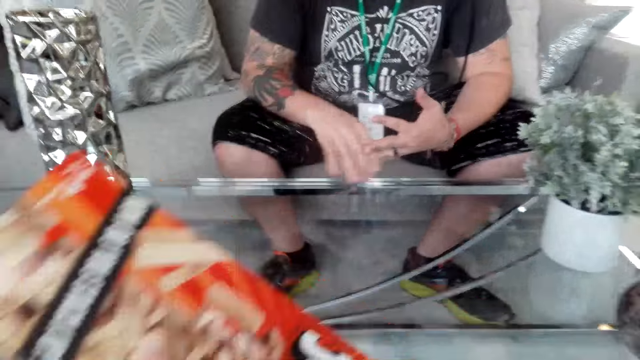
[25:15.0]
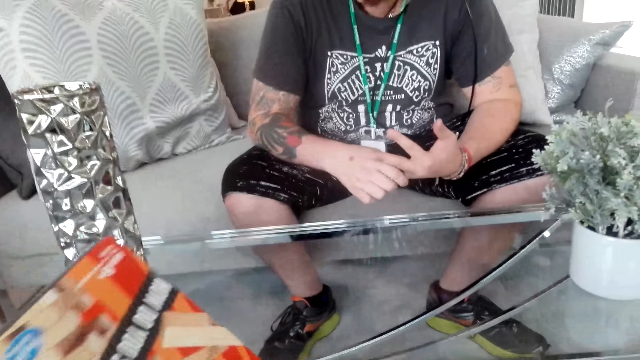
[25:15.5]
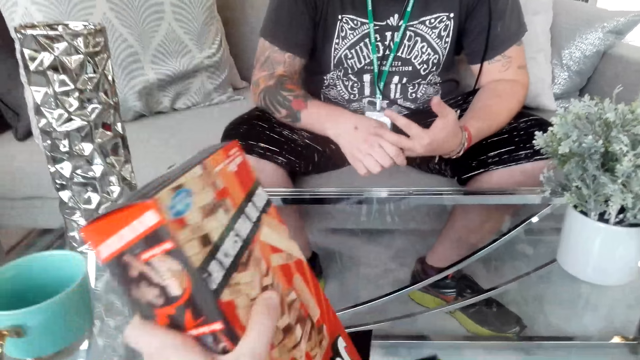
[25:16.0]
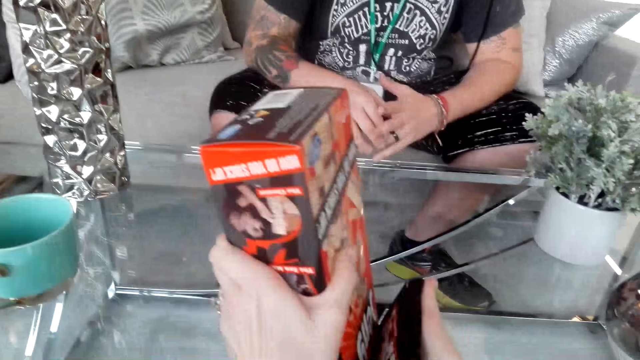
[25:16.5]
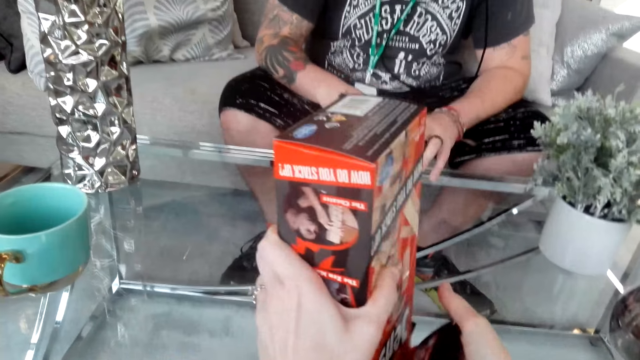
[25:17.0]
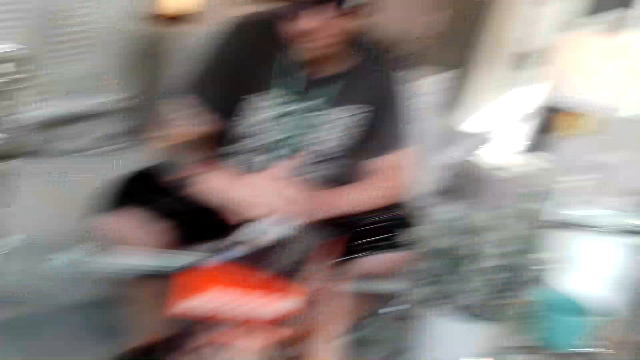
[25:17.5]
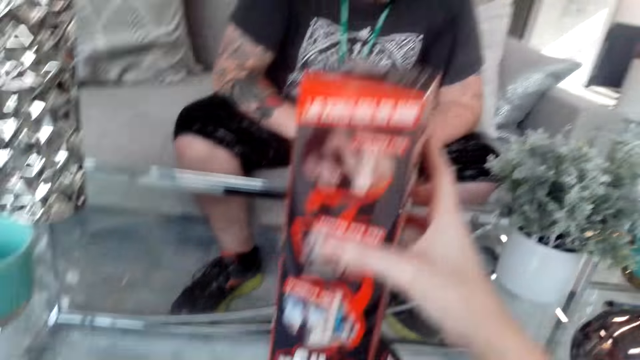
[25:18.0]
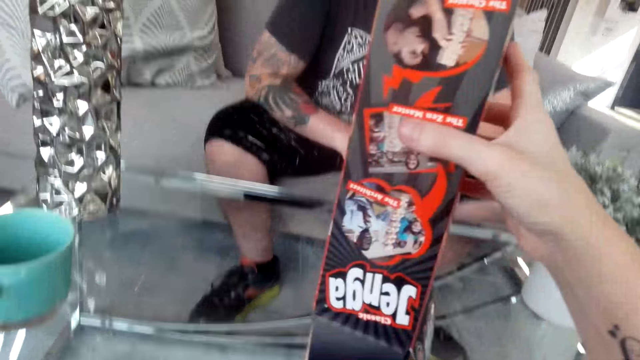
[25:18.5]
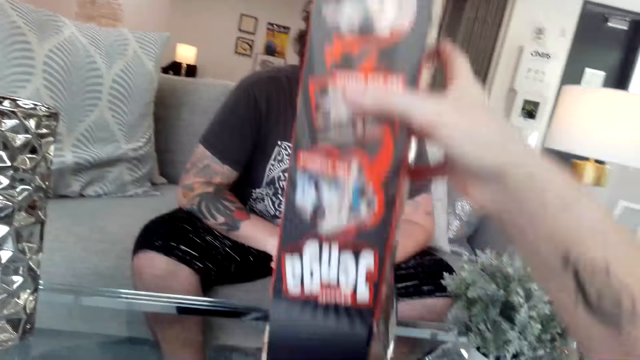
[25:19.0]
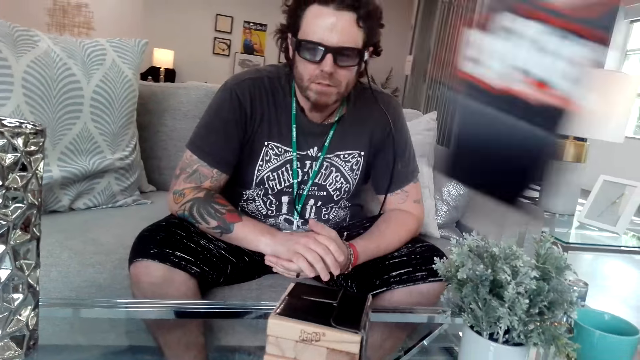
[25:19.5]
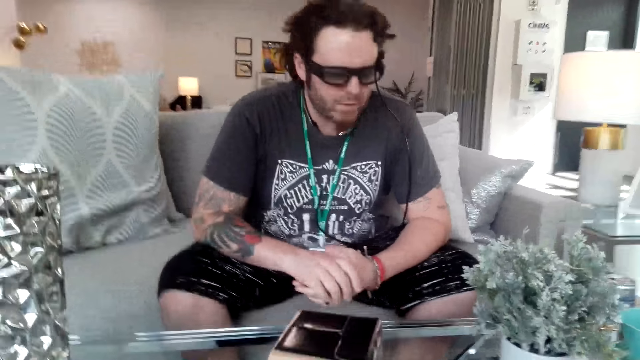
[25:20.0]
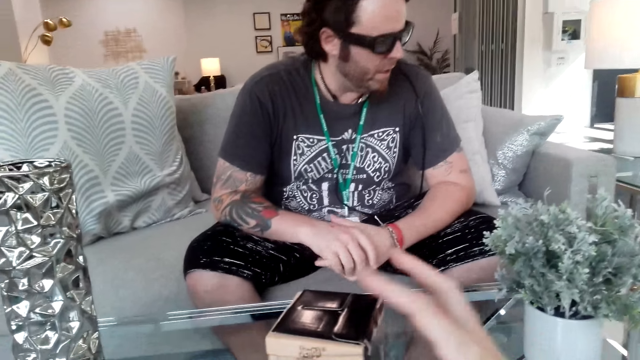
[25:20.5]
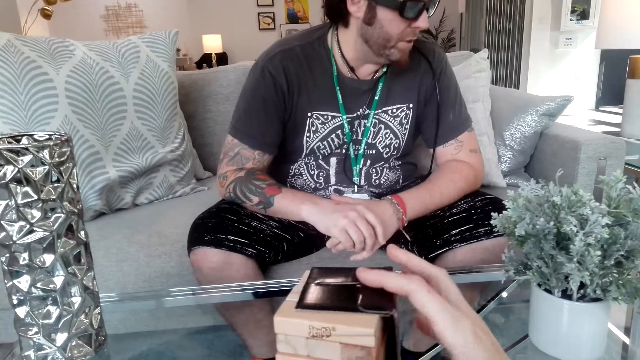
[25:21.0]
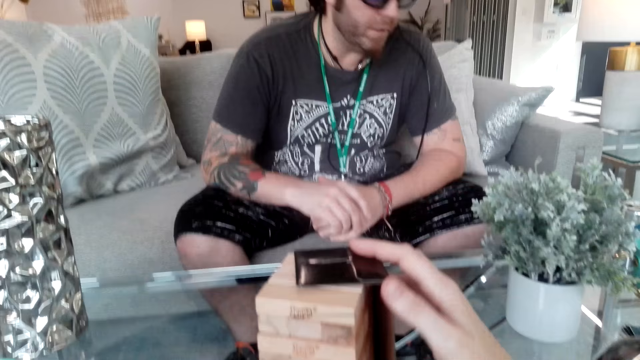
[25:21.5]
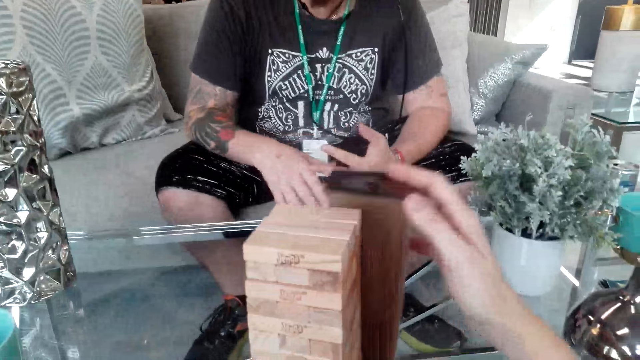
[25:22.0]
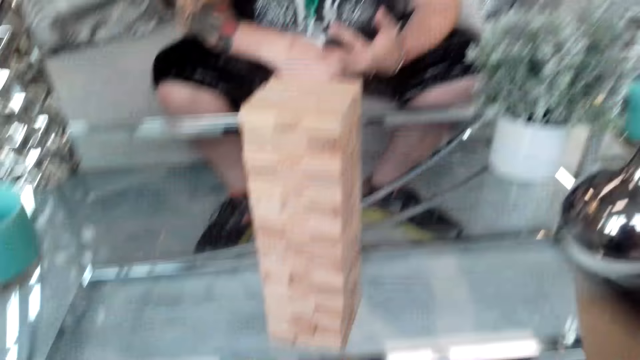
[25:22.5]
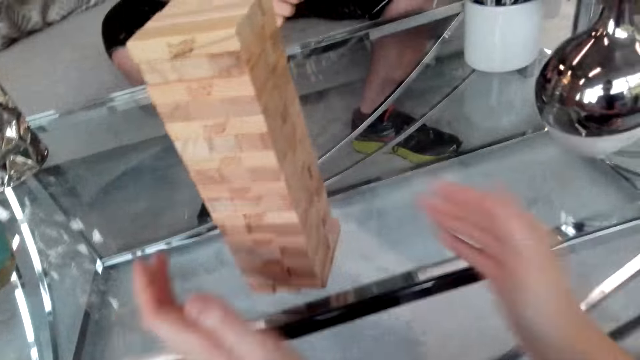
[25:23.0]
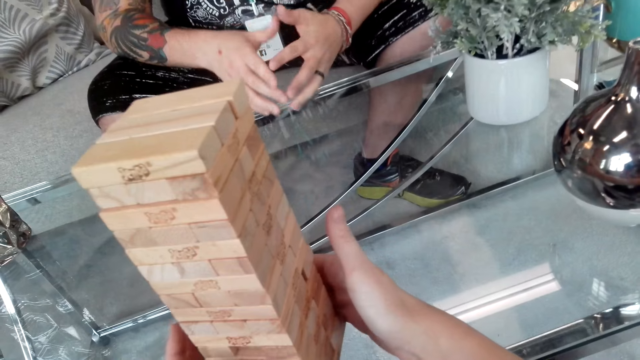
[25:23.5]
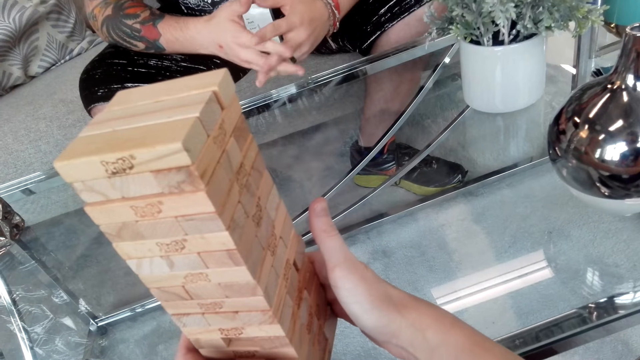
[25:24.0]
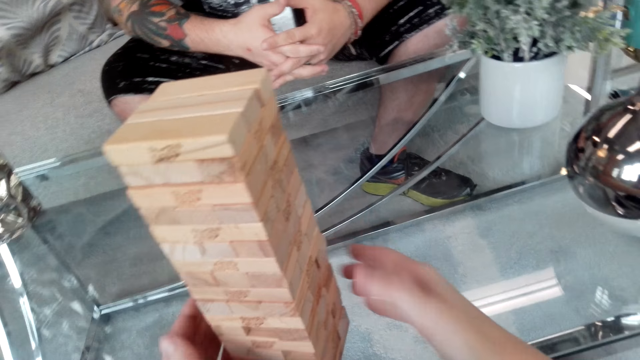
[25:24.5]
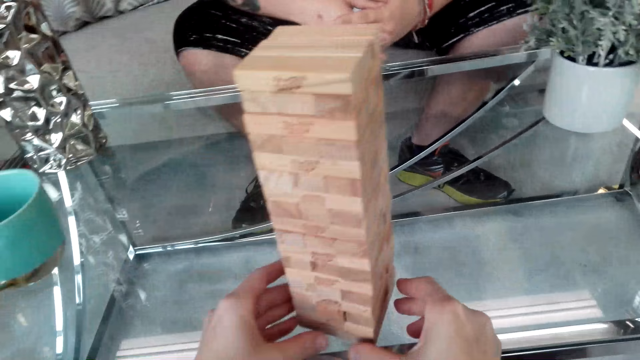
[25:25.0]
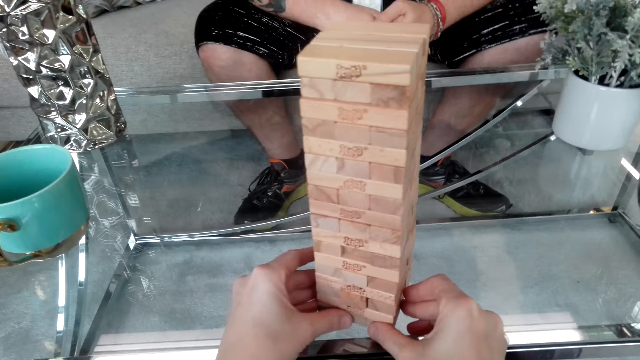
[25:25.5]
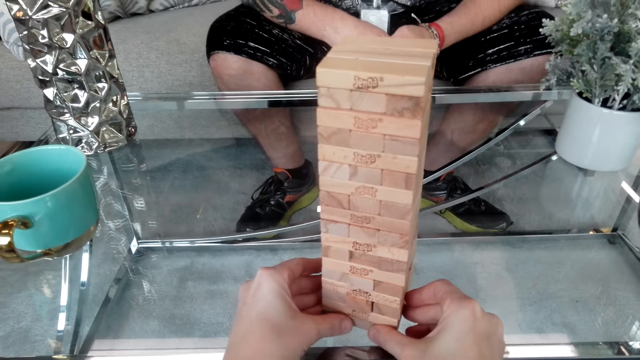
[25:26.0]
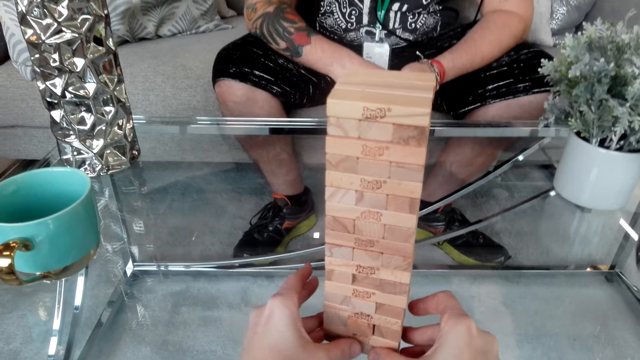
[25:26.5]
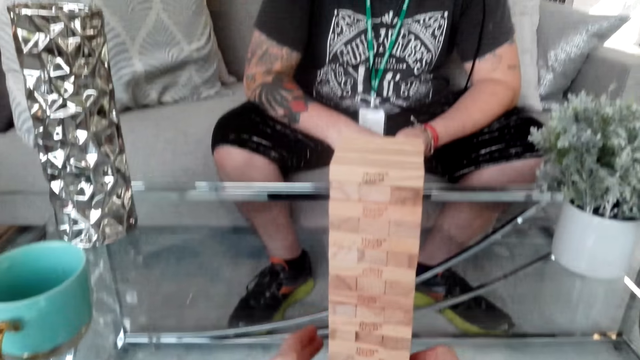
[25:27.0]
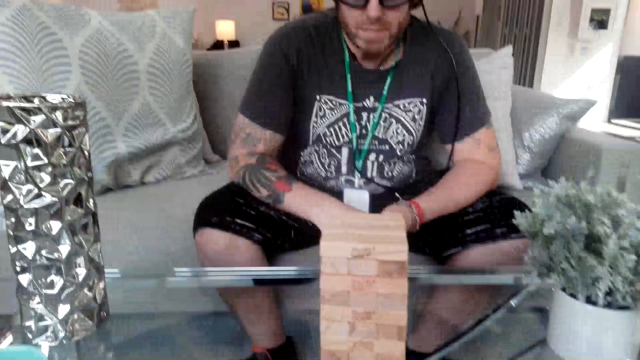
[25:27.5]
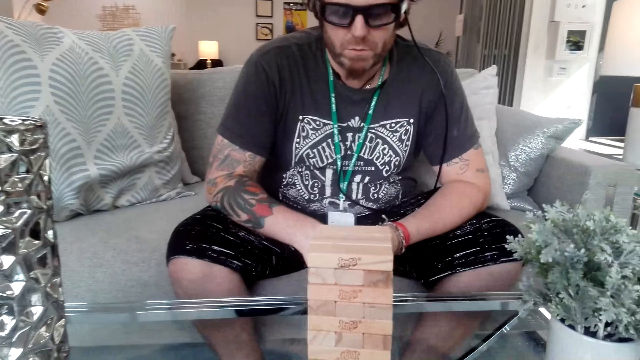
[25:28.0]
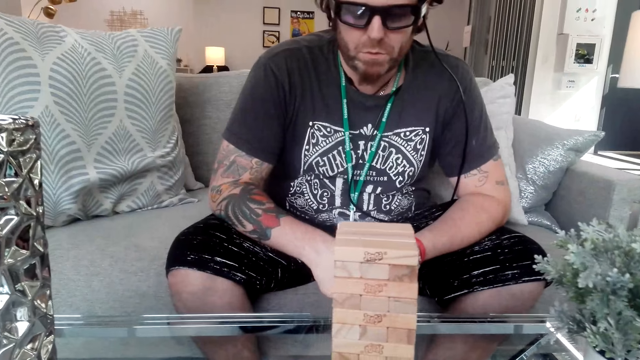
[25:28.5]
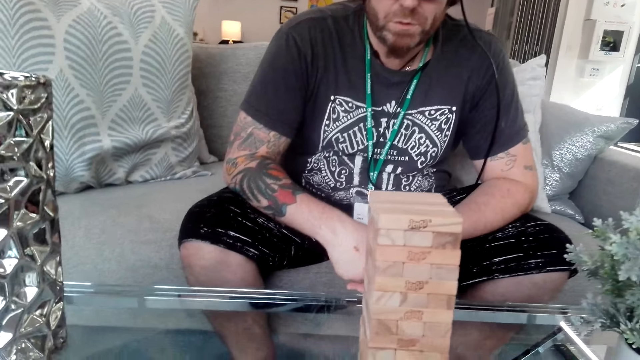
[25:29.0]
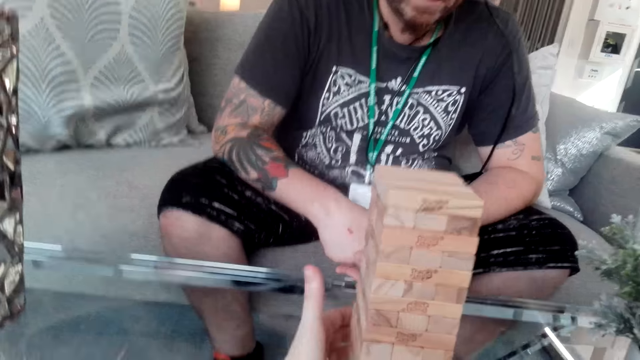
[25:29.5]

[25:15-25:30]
The camera wearer removes the blocks from the box. They put the pieces of wood on the table. They align the woods on the table. They push the blocks on the table.

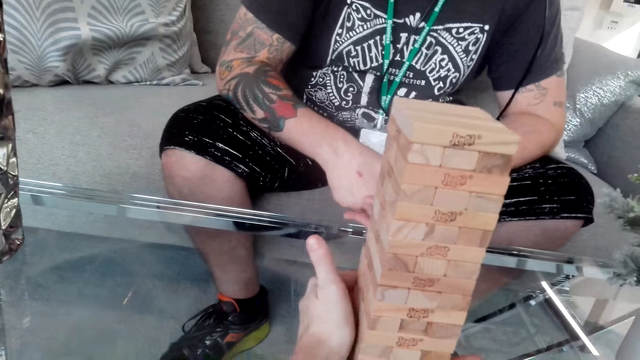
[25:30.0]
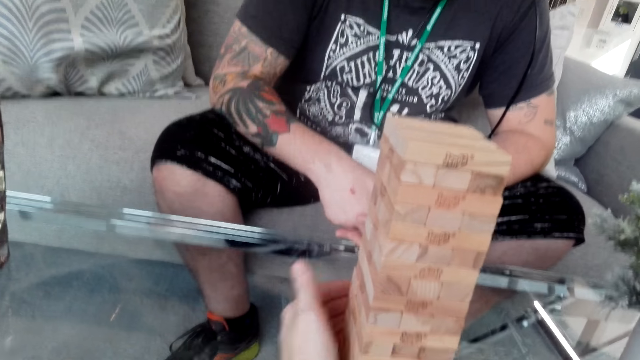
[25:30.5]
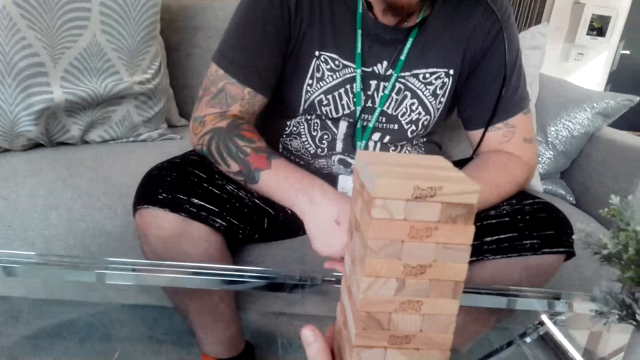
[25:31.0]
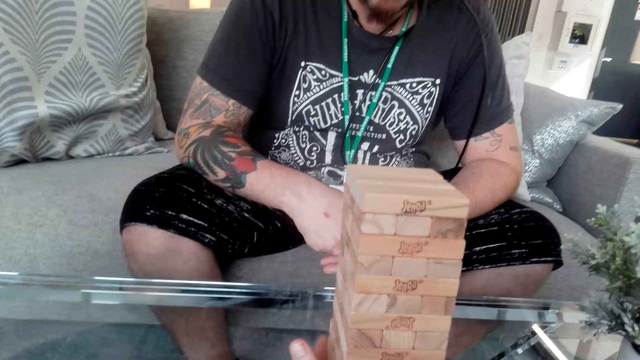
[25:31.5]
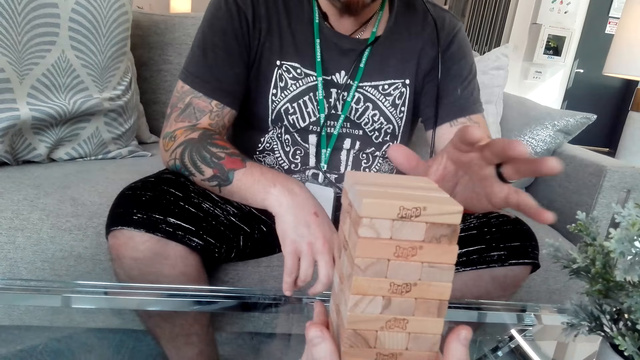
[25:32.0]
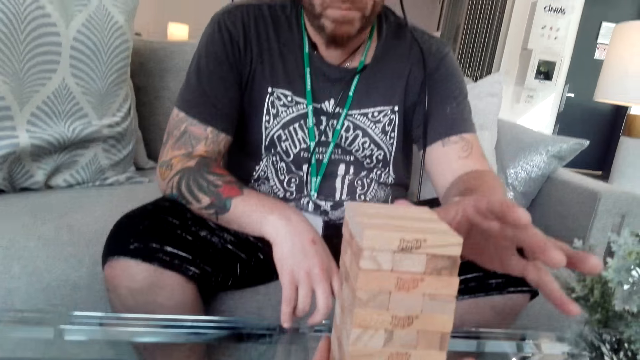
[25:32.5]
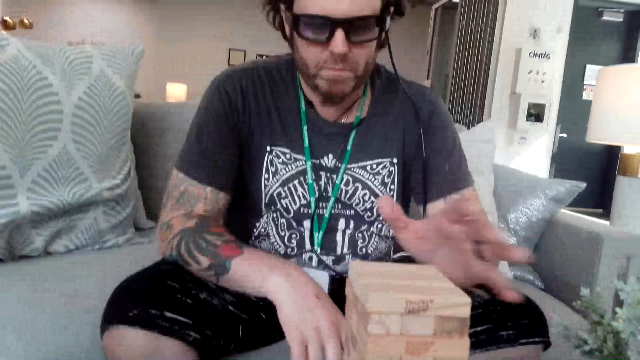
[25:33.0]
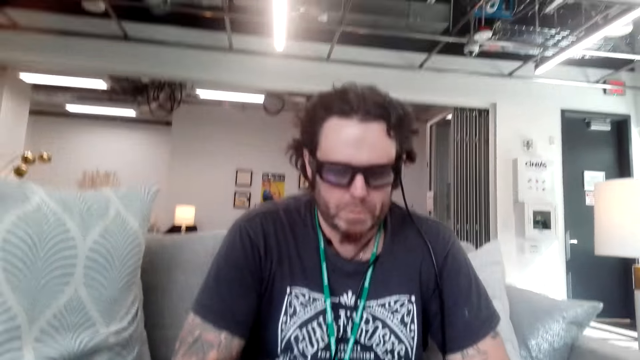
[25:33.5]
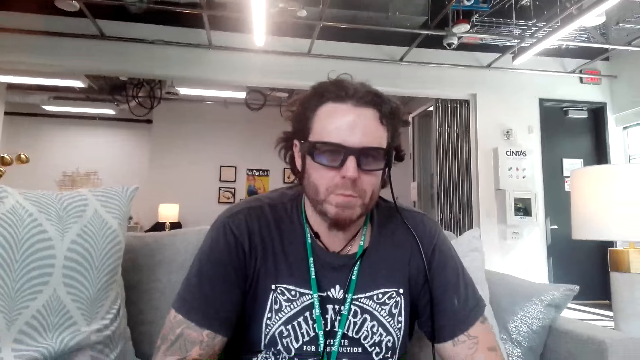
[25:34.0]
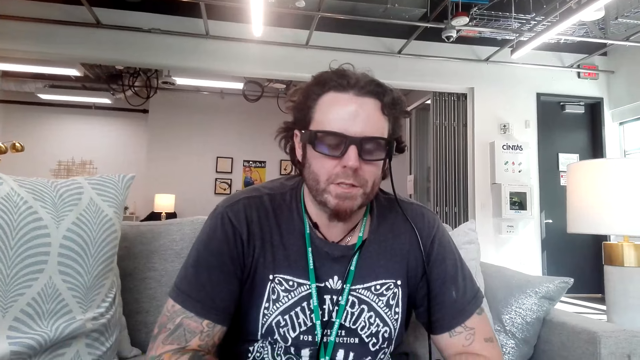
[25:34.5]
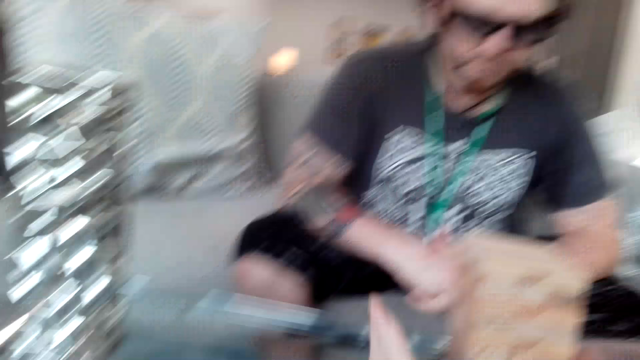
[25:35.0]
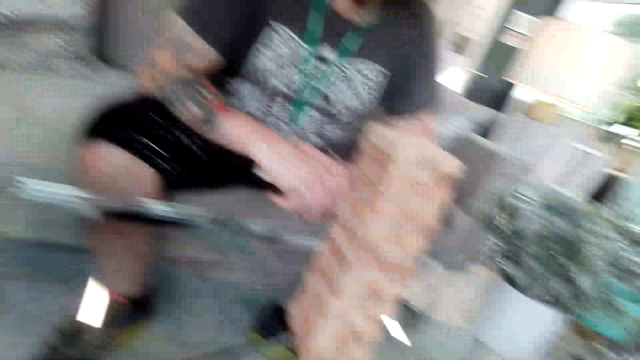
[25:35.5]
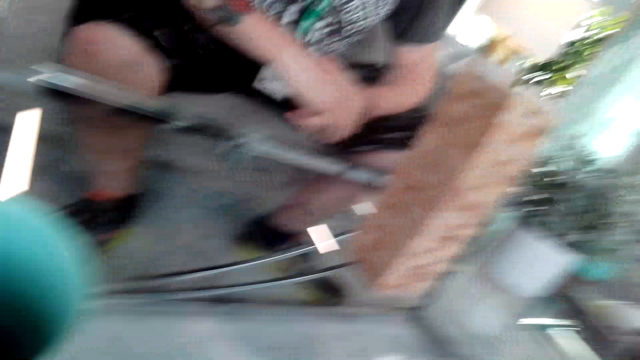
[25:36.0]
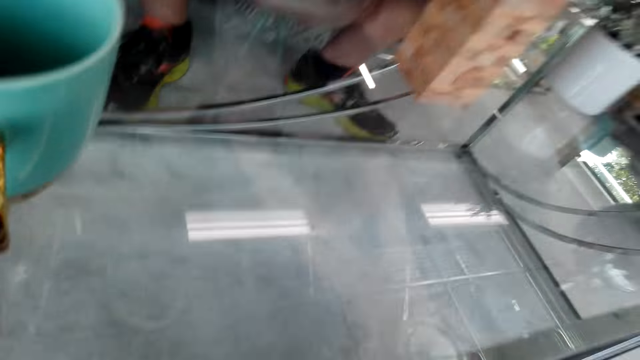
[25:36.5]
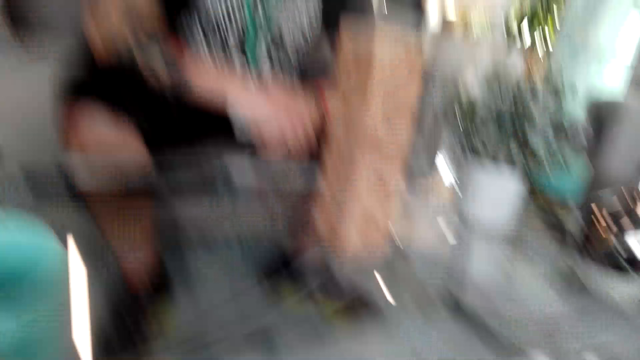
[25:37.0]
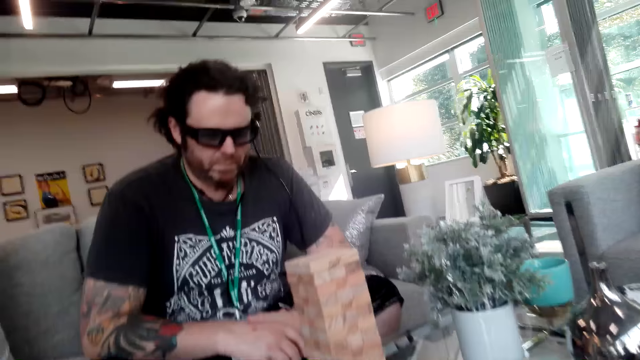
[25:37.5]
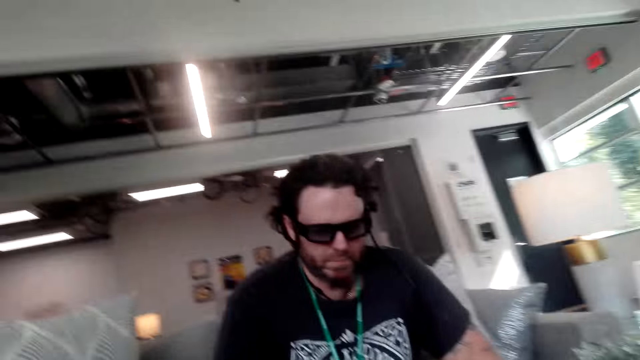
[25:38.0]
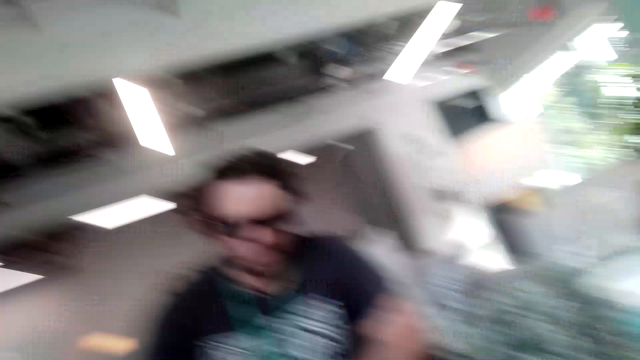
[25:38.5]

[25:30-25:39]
The camera wearer talks to a man.
